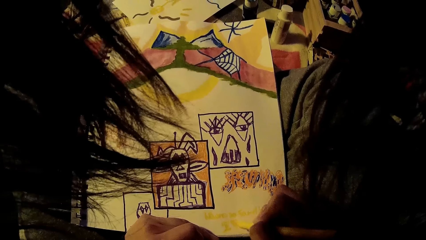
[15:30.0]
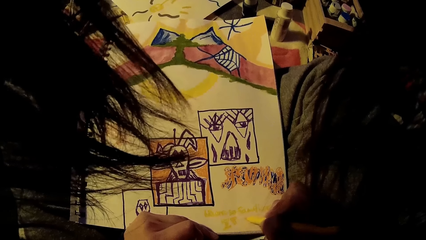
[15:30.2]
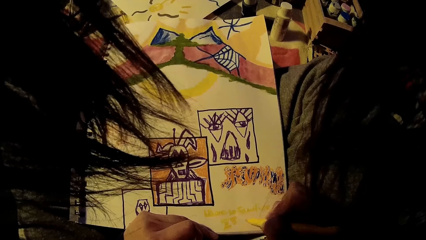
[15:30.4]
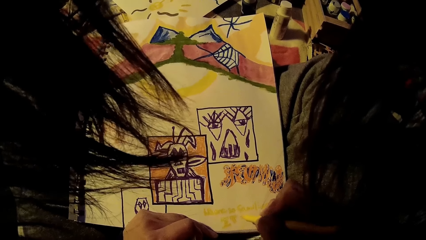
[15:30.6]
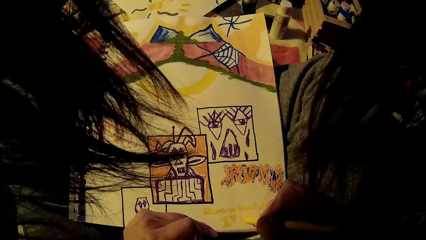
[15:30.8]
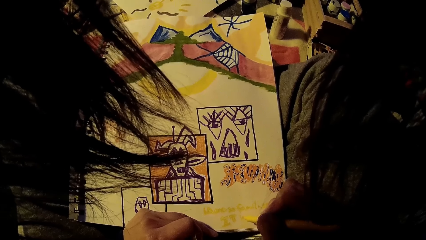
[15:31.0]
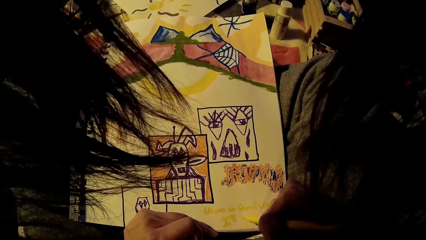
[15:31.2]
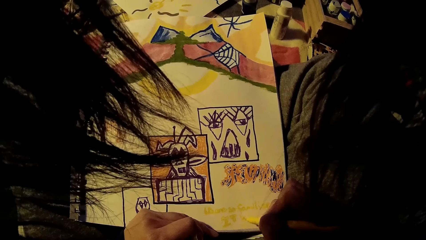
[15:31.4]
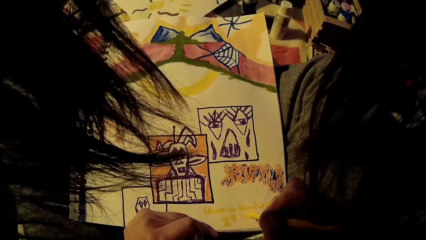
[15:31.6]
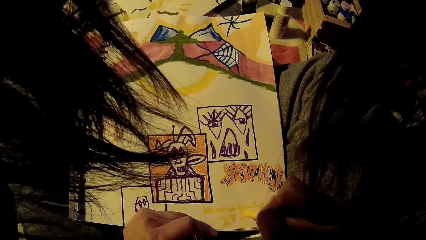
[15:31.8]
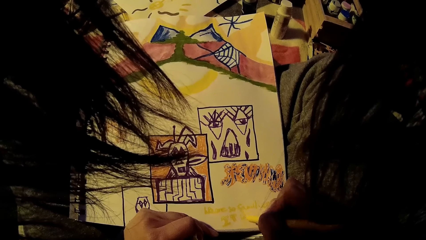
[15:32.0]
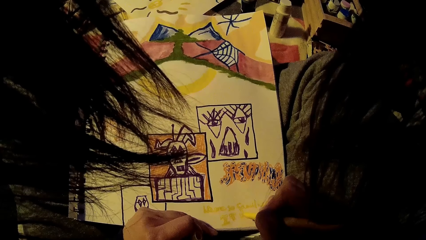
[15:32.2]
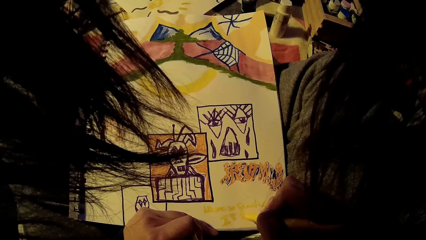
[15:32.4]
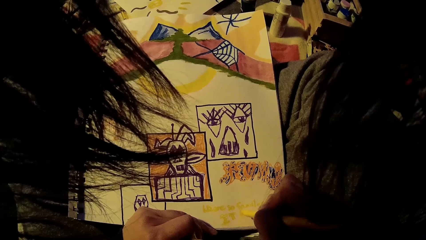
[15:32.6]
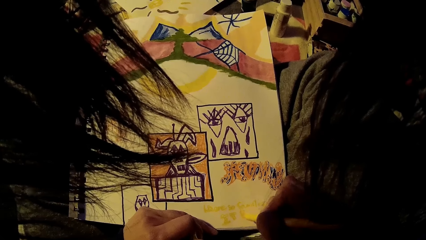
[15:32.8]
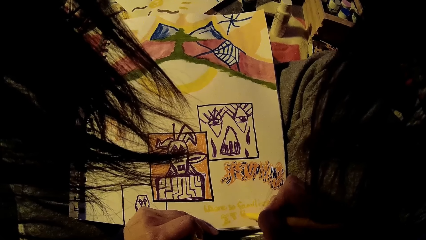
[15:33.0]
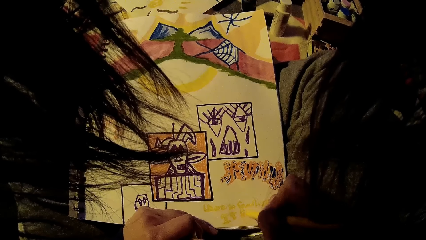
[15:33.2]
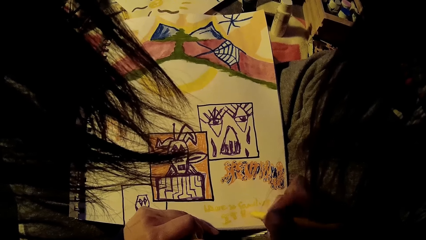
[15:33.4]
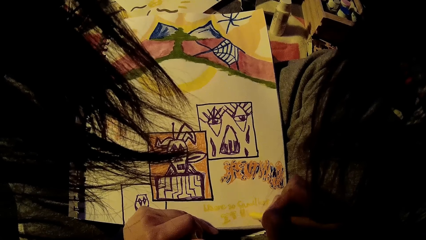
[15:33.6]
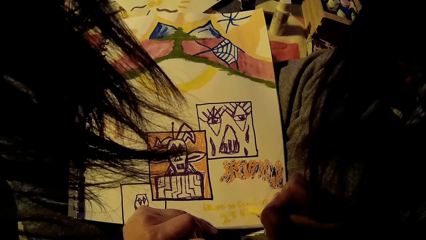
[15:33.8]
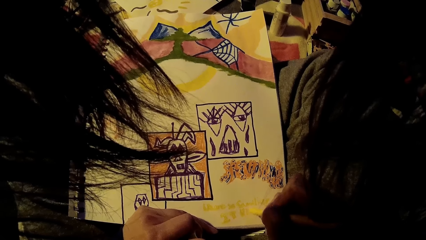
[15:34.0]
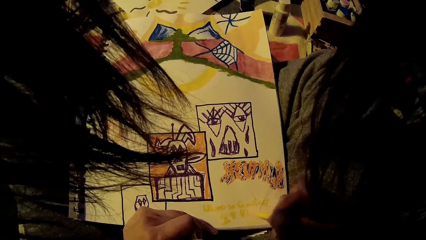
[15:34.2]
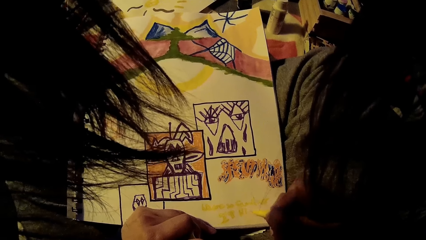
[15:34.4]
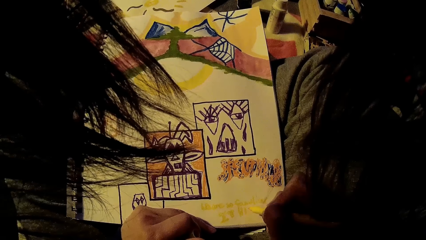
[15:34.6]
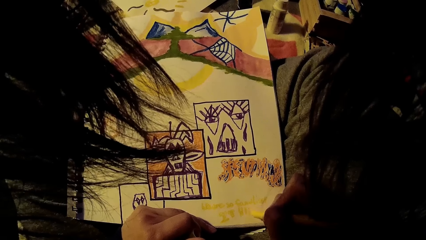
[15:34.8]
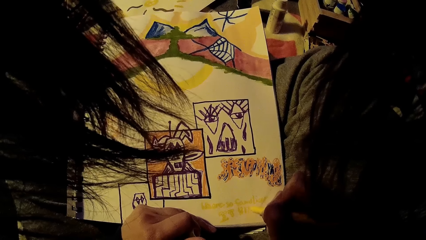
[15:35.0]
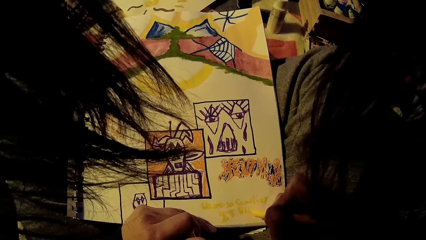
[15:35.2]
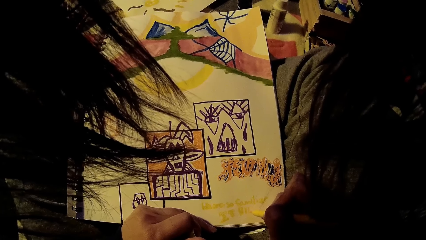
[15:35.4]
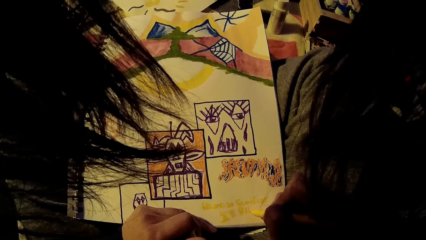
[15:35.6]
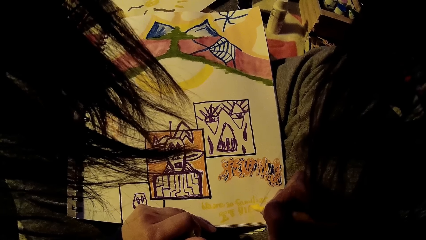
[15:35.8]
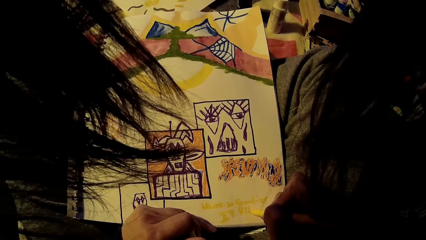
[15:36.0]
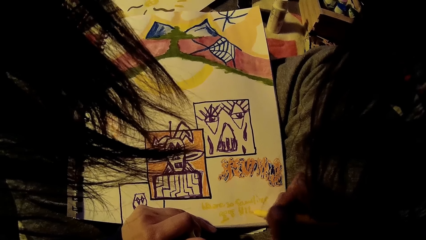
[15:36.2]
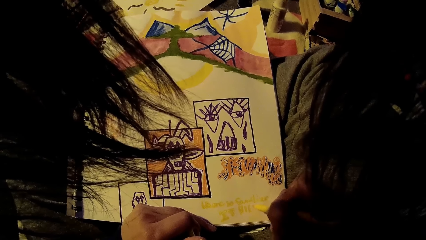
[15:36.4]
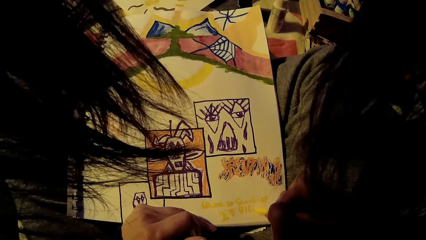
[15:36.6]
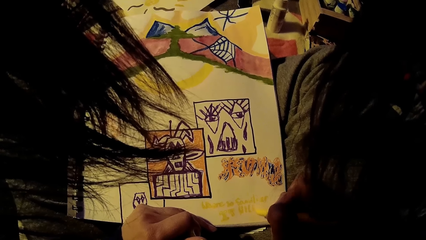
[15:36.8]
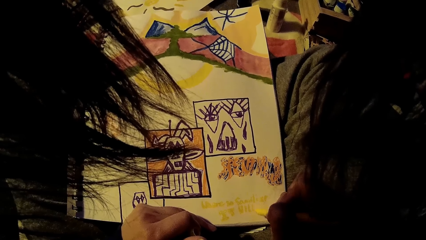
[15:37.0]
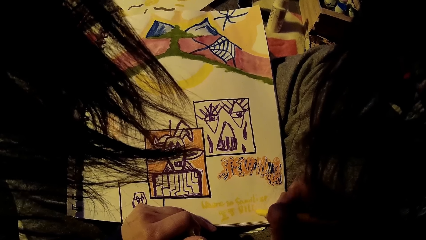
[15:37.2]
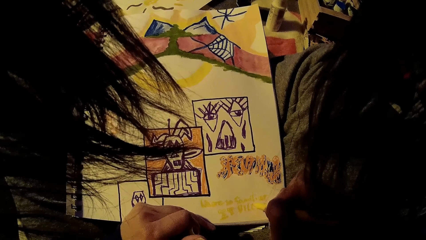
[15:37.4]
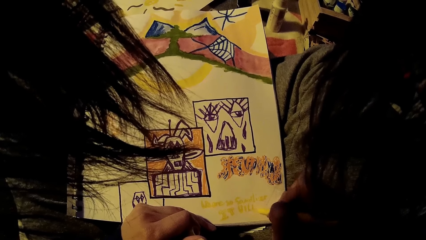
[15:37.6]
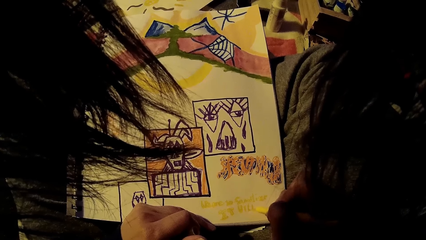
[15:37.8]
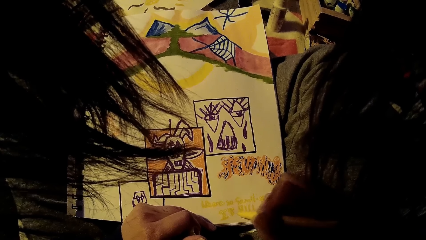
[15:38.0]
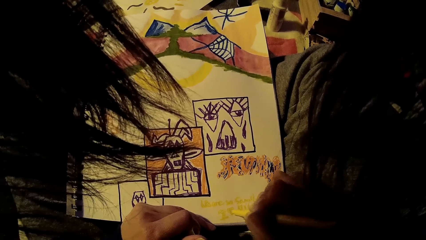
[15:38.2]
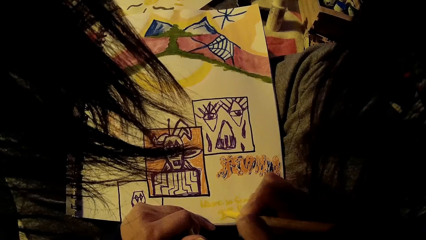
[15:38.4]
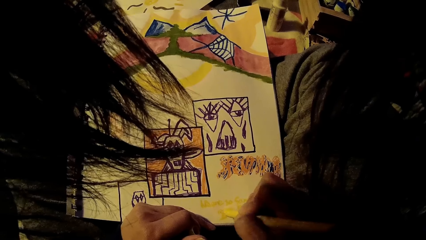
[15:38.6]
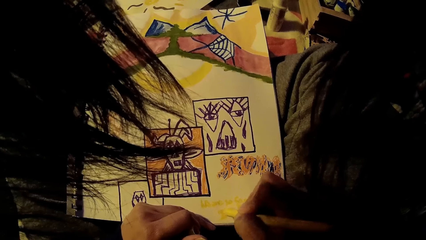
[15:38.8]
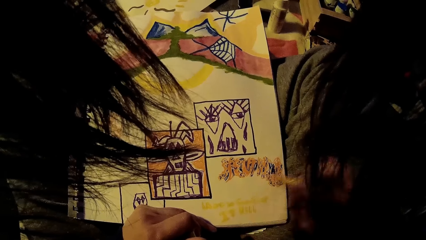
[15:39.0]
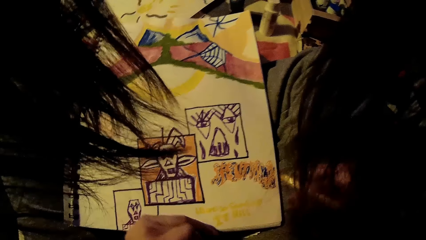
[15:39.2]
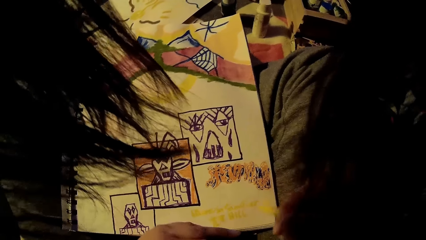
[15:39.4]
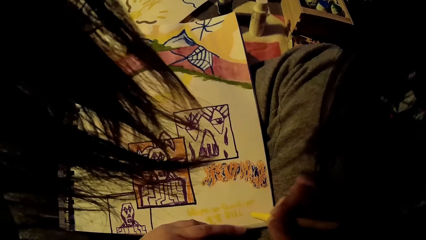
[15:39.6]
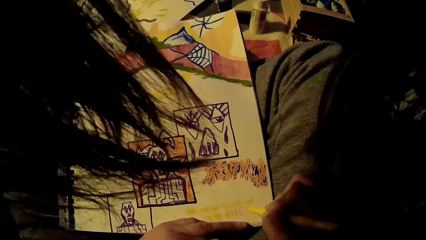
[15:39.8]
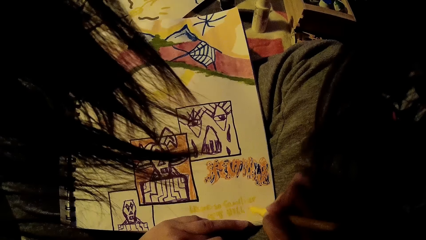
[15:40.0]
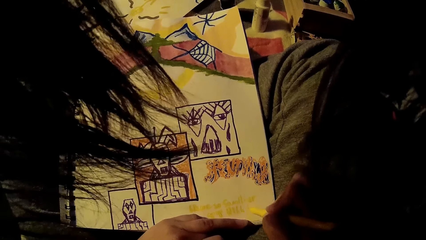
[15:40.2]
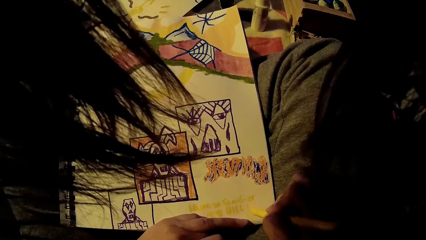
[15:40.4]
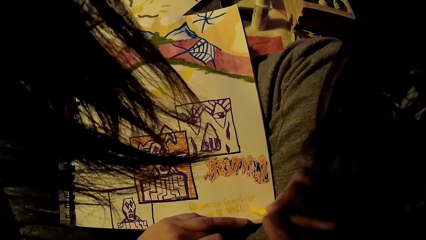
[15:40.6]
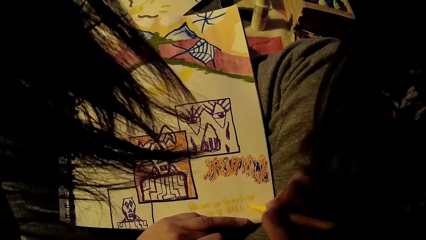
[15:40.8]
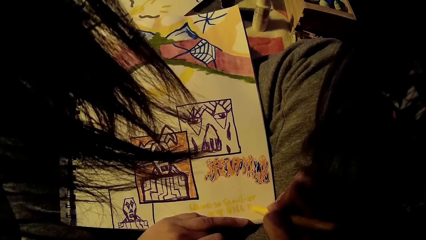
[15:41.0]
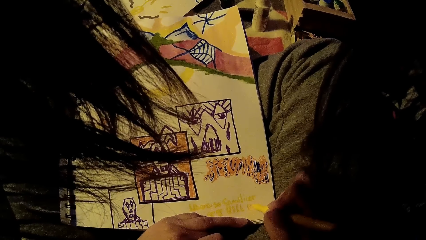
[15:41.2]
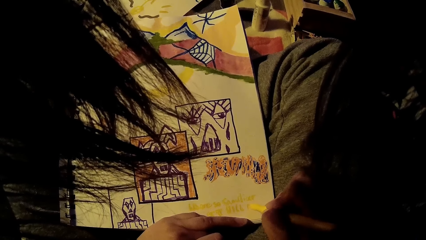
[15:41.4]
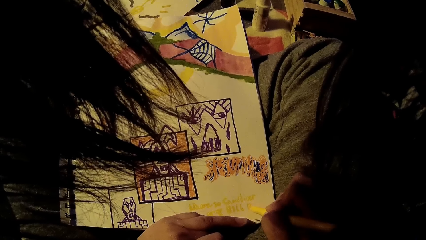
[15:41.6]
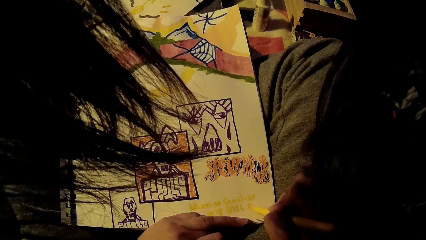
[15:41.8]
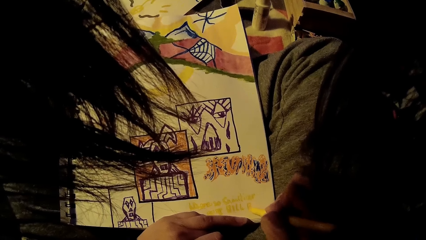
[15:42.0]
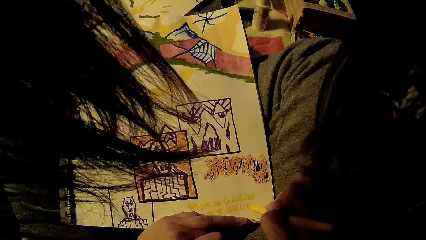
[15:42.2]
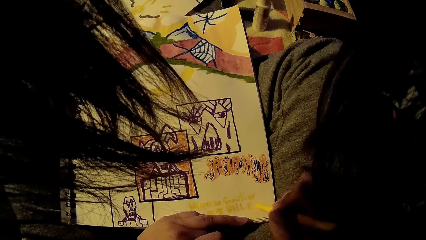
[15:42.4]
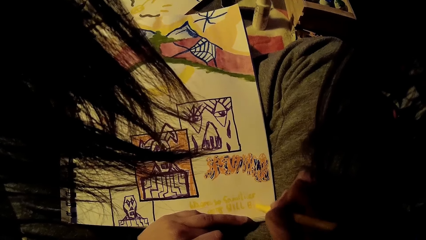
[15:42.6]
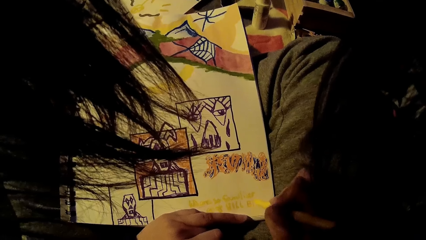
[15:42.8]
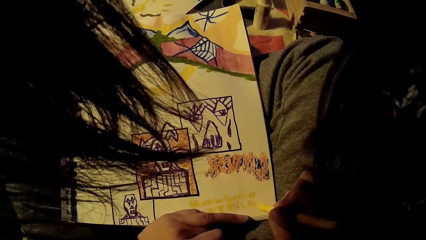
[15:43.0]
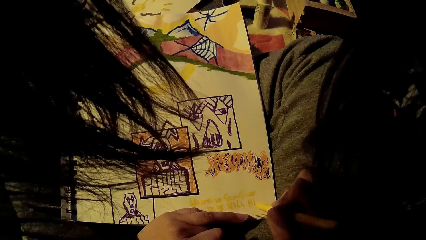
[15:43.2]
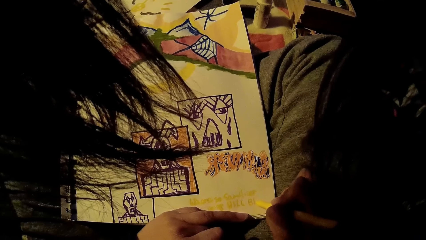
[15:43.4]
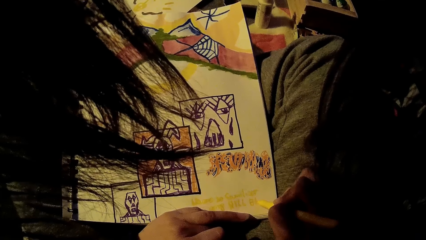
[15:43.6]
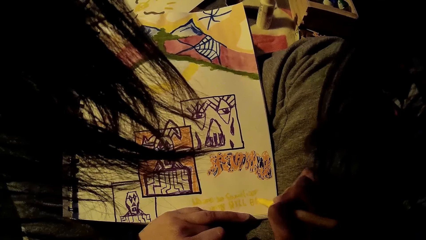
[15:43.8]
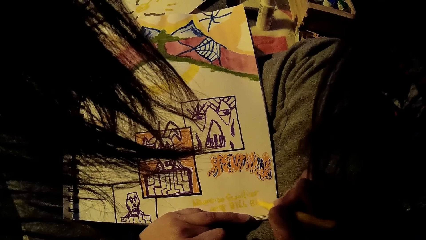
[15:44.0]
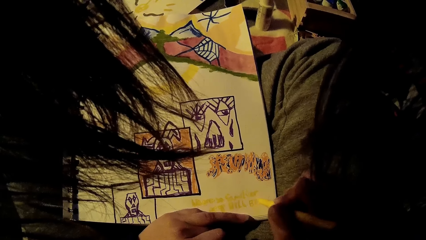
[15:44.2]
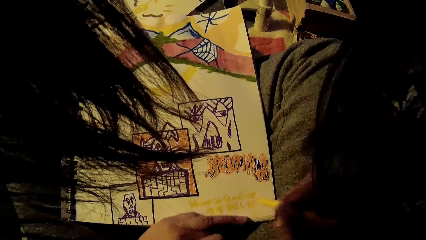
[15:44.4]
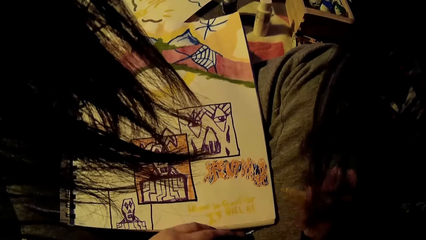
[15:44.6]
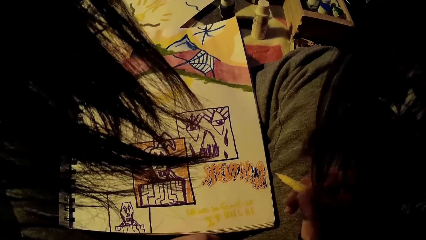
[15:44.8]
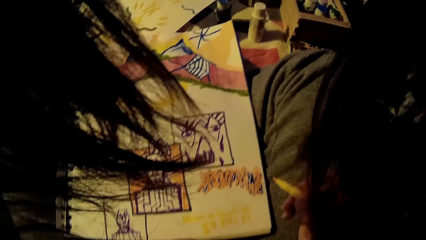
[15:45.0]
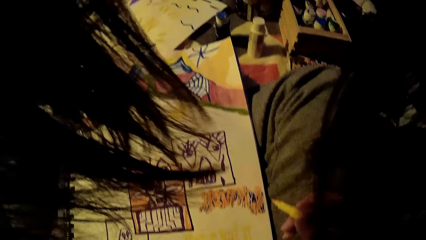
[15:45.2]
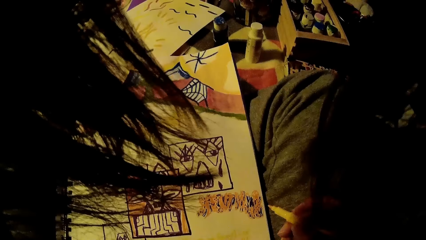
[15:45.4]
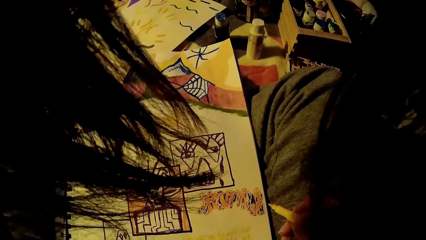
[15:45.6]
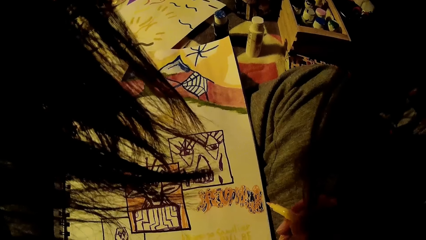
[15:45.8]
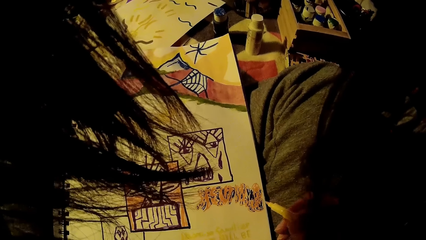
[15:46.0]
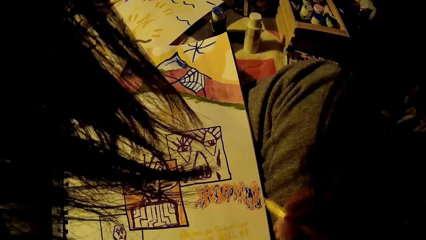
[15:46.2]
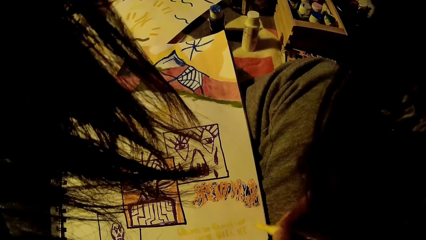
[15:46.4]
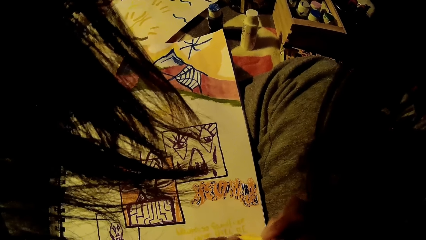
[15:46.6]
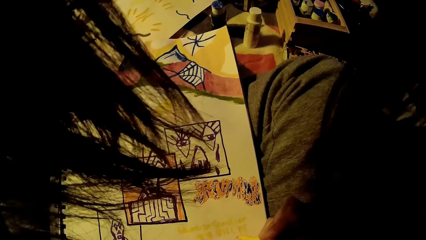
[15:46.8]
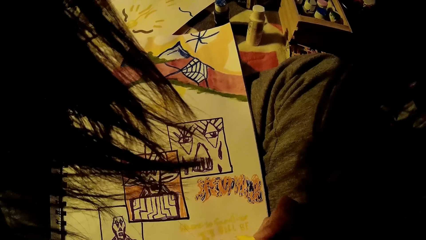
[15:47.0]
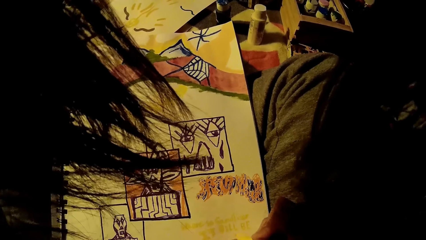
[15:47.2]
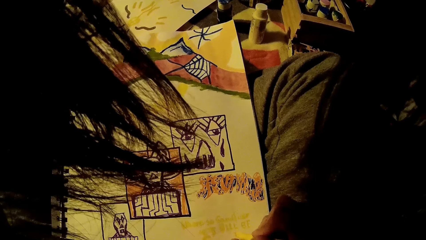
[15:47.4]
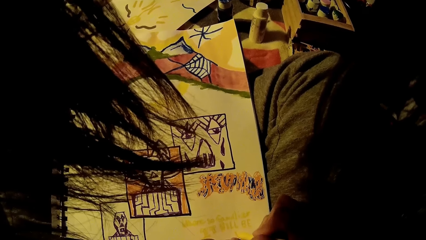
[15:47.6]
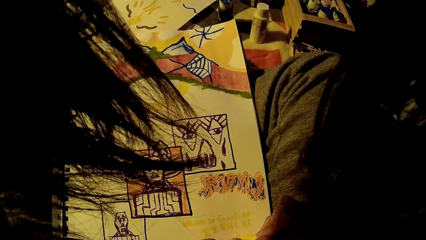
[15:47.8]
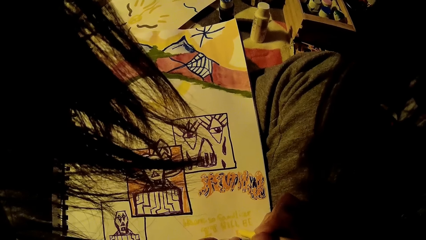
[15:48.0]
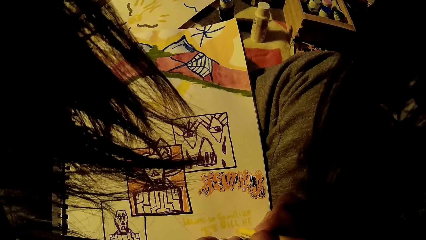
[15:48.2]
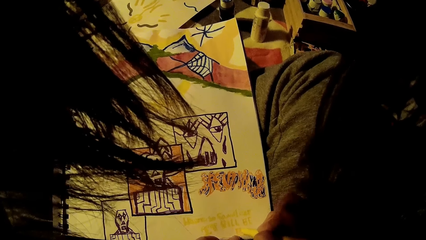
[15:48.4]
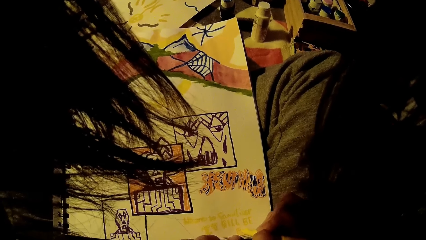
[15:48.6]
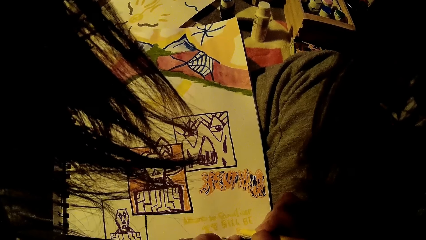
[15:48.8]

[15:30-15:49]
The camera wearer straightens a hand. She writes in the drawing book. A woman interacts with the camera wearer. The camera wearer takes her left hand off the drawing book on the bed. She looks on the writings in the book. She writes in the drawing book.
